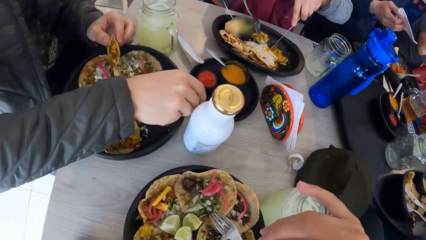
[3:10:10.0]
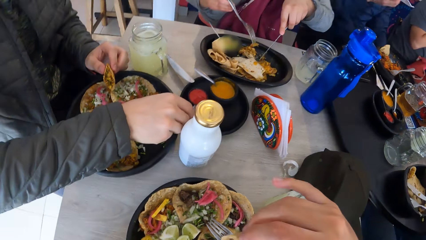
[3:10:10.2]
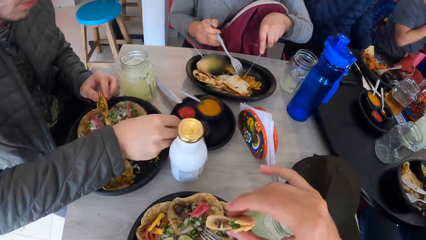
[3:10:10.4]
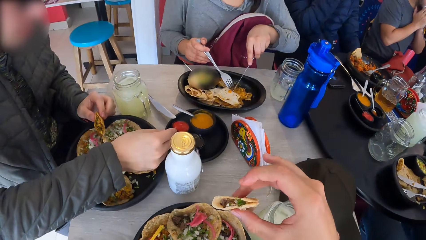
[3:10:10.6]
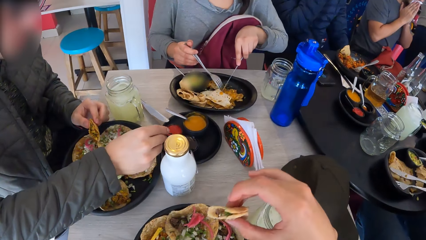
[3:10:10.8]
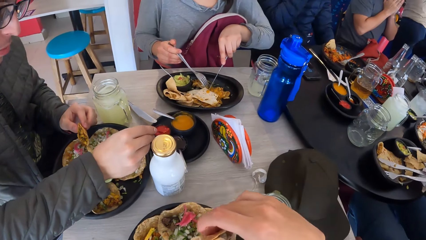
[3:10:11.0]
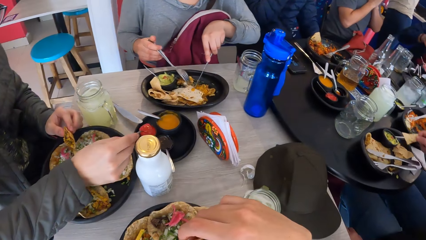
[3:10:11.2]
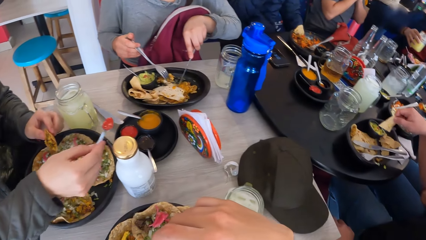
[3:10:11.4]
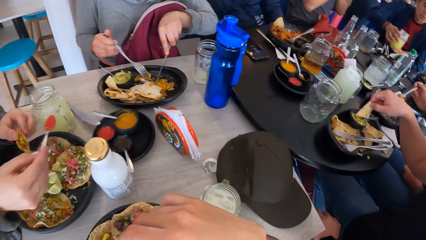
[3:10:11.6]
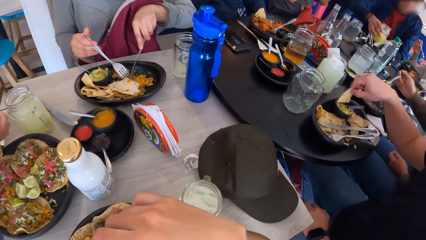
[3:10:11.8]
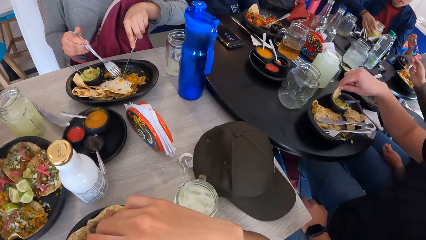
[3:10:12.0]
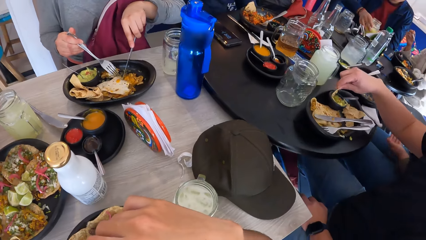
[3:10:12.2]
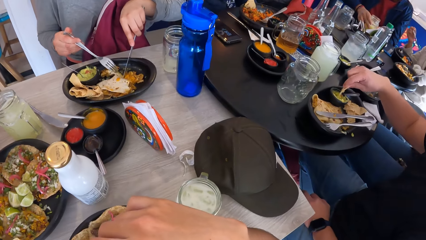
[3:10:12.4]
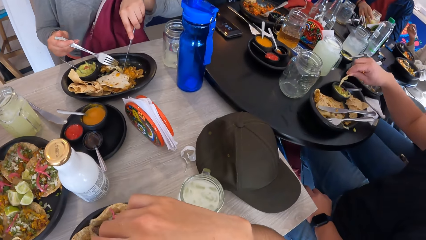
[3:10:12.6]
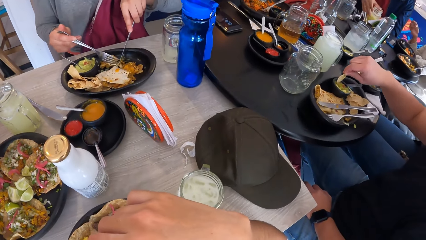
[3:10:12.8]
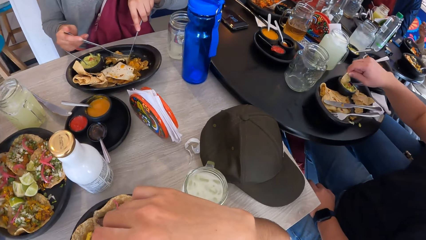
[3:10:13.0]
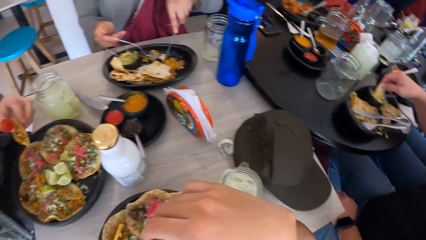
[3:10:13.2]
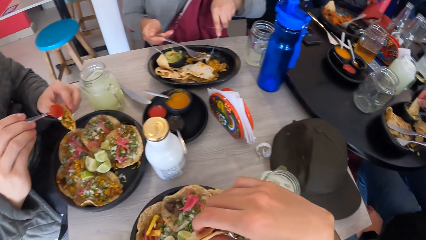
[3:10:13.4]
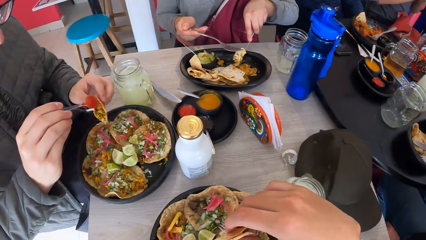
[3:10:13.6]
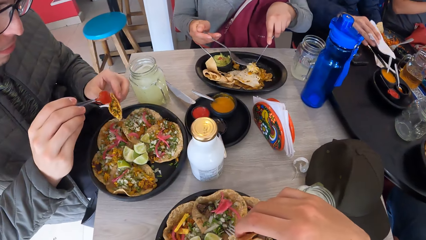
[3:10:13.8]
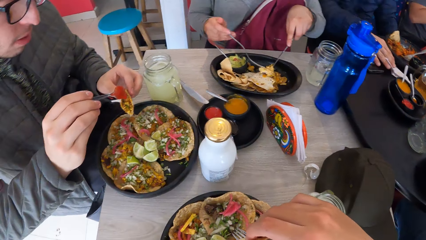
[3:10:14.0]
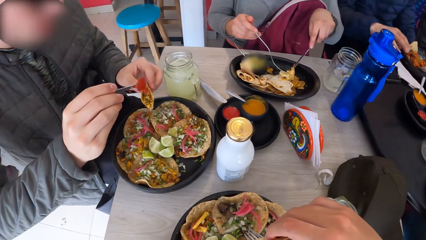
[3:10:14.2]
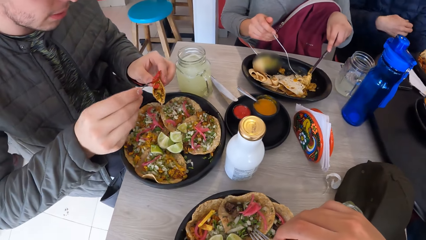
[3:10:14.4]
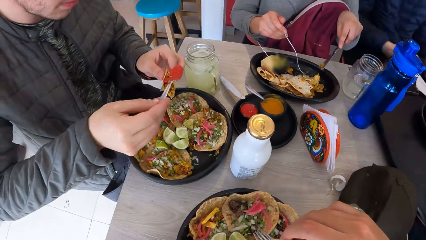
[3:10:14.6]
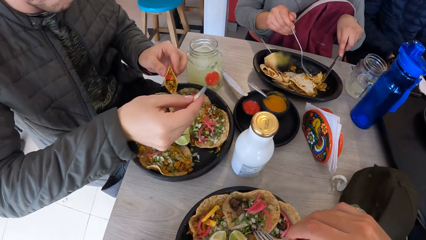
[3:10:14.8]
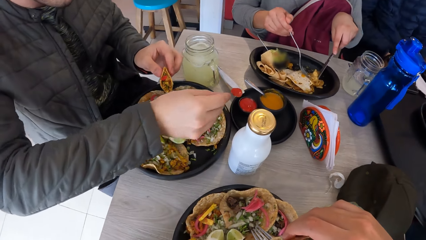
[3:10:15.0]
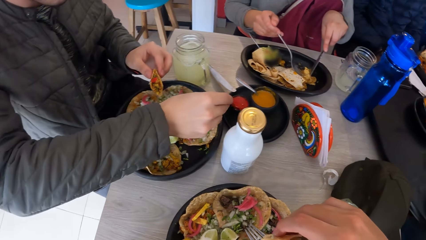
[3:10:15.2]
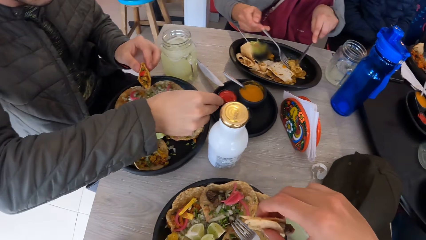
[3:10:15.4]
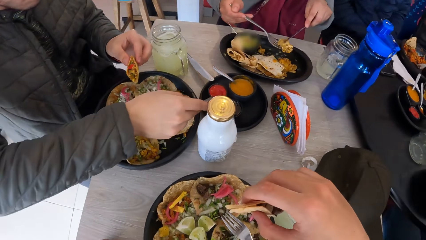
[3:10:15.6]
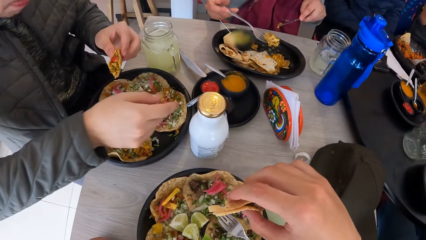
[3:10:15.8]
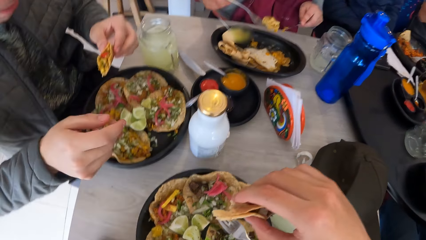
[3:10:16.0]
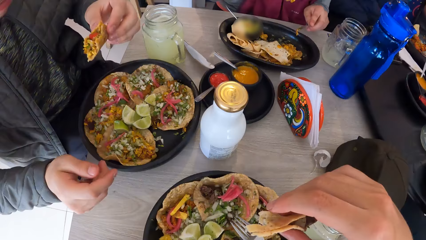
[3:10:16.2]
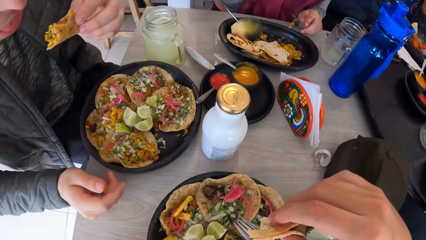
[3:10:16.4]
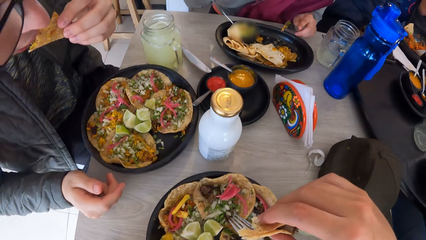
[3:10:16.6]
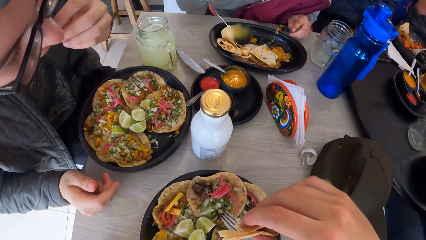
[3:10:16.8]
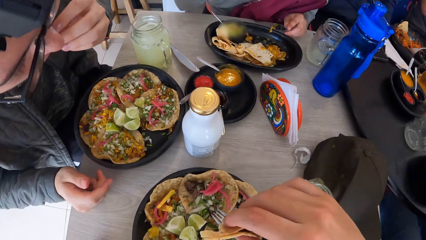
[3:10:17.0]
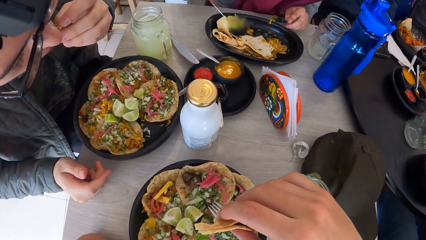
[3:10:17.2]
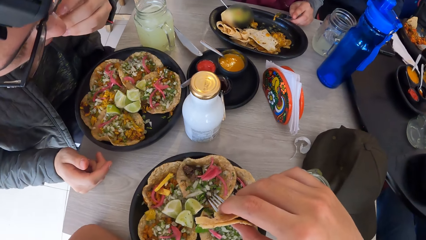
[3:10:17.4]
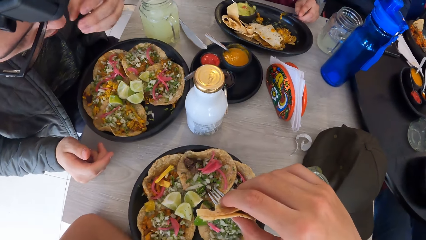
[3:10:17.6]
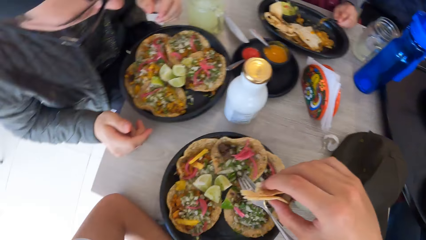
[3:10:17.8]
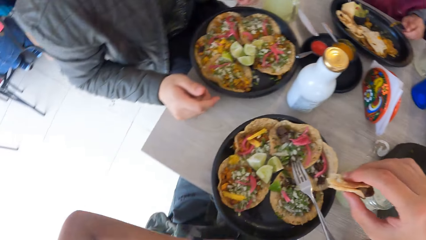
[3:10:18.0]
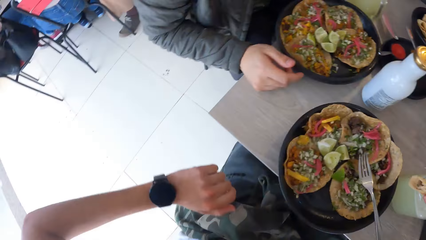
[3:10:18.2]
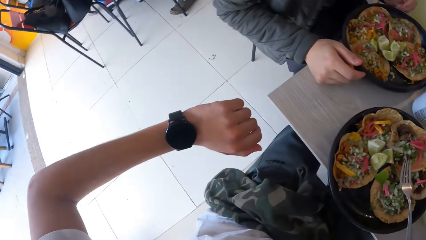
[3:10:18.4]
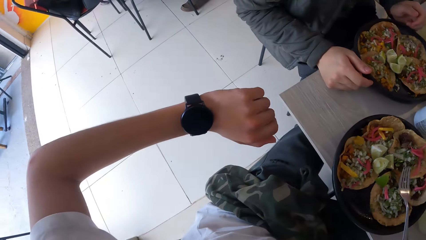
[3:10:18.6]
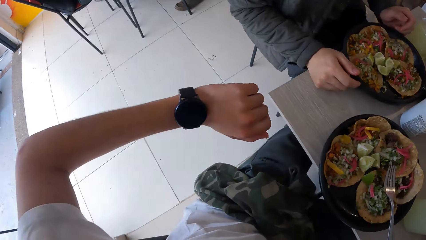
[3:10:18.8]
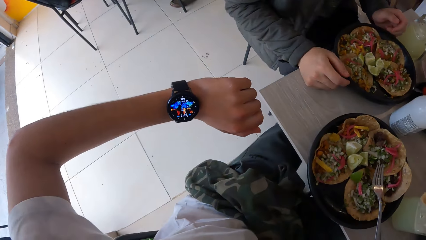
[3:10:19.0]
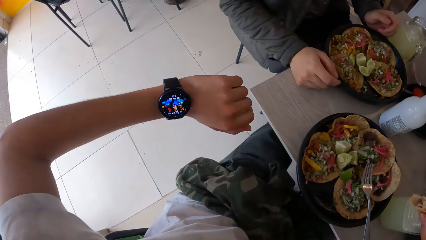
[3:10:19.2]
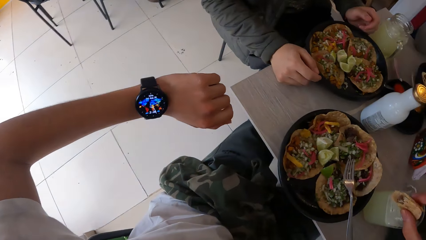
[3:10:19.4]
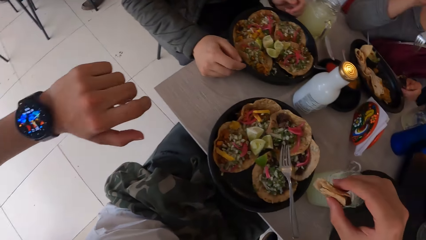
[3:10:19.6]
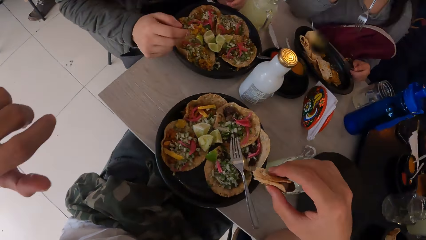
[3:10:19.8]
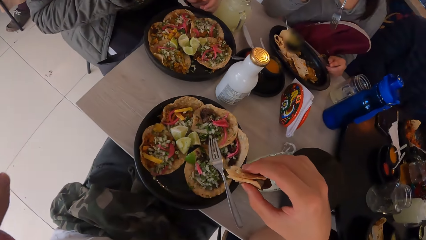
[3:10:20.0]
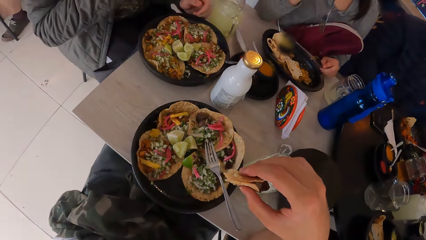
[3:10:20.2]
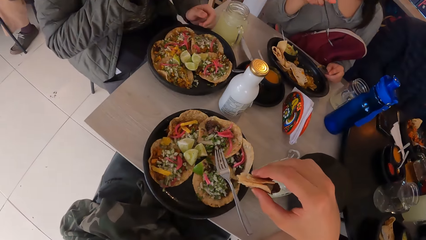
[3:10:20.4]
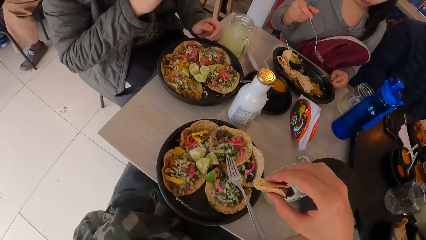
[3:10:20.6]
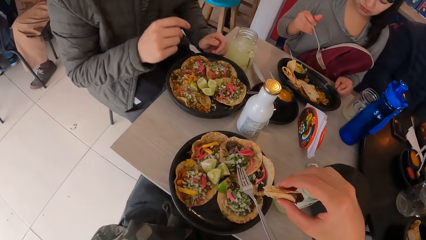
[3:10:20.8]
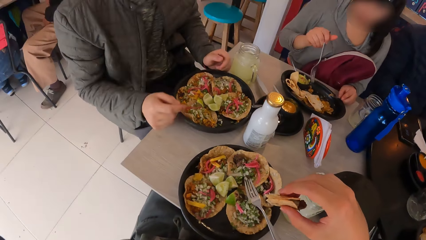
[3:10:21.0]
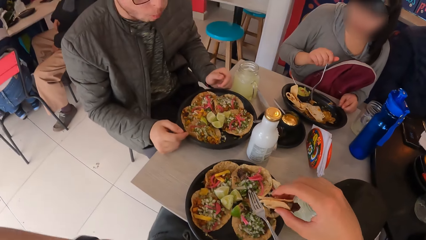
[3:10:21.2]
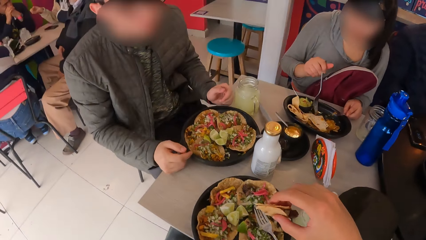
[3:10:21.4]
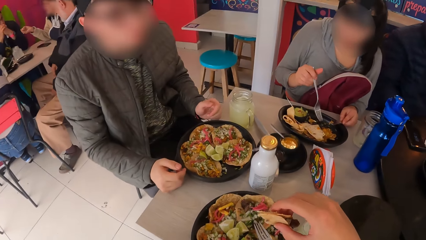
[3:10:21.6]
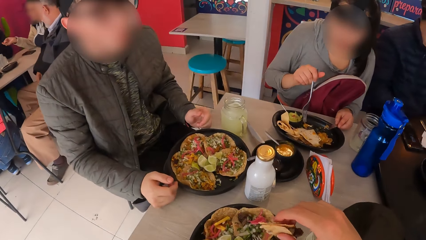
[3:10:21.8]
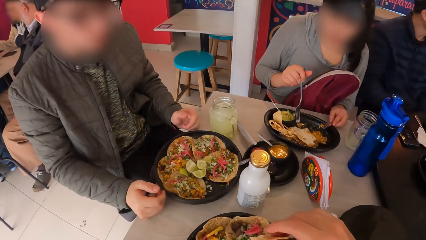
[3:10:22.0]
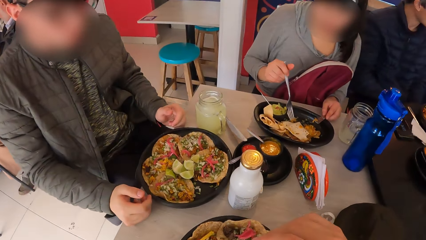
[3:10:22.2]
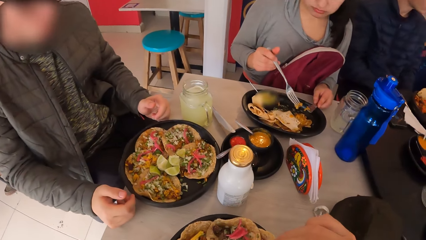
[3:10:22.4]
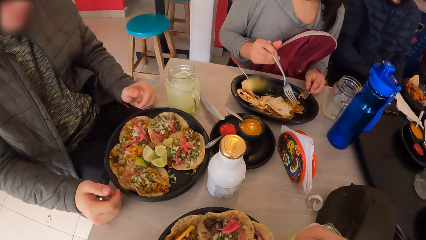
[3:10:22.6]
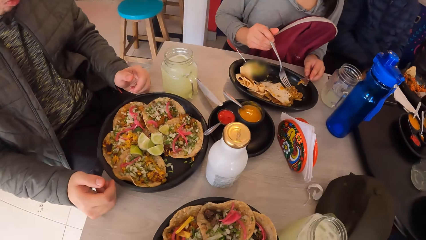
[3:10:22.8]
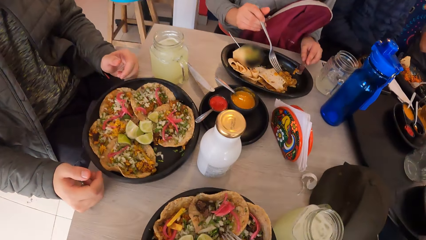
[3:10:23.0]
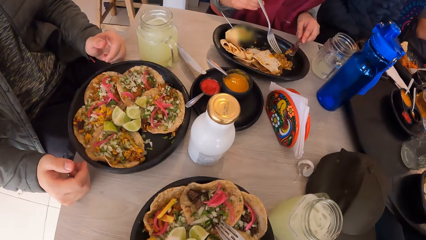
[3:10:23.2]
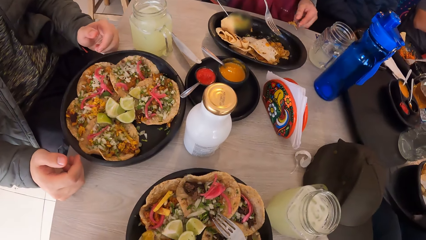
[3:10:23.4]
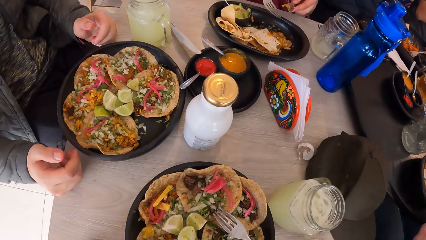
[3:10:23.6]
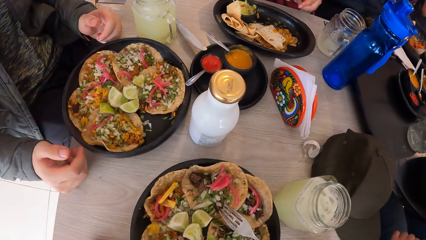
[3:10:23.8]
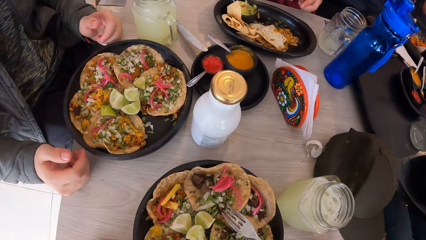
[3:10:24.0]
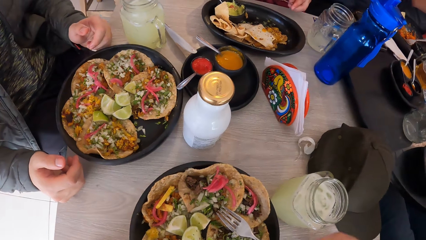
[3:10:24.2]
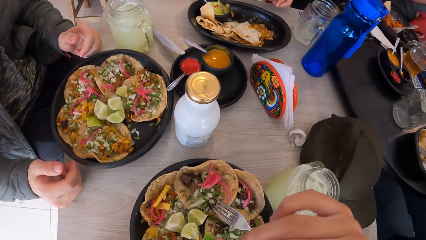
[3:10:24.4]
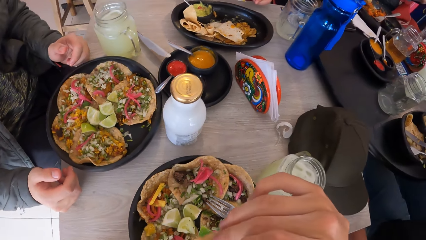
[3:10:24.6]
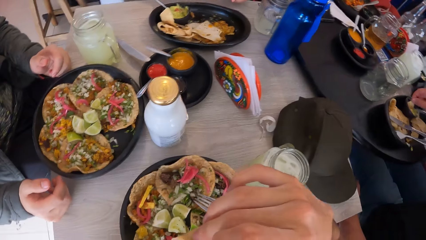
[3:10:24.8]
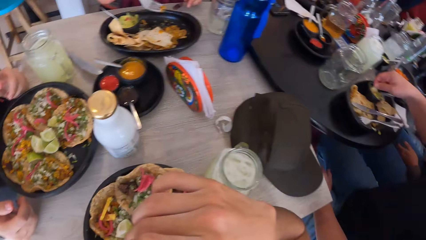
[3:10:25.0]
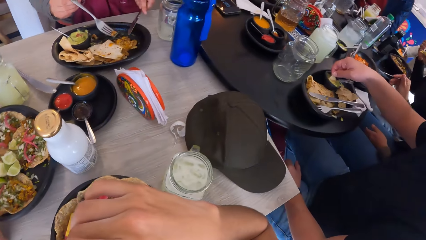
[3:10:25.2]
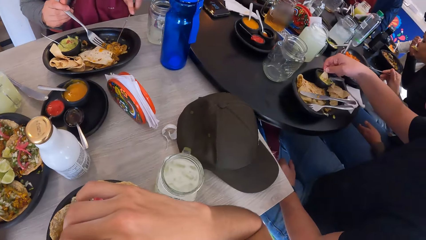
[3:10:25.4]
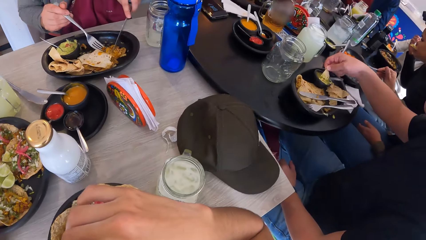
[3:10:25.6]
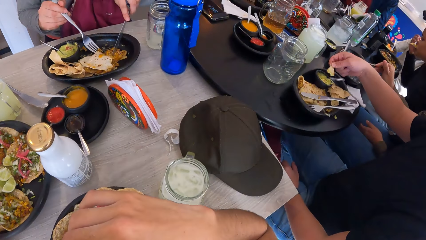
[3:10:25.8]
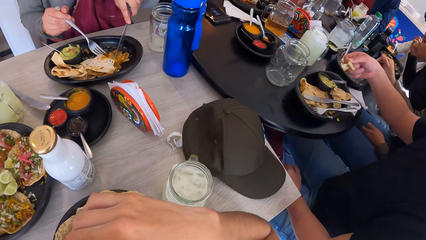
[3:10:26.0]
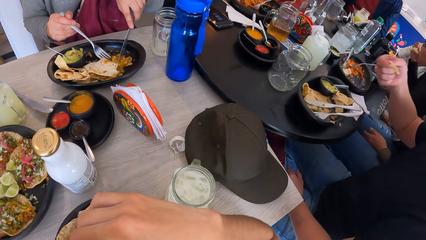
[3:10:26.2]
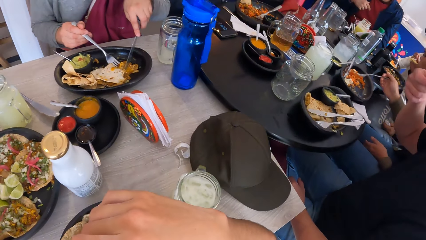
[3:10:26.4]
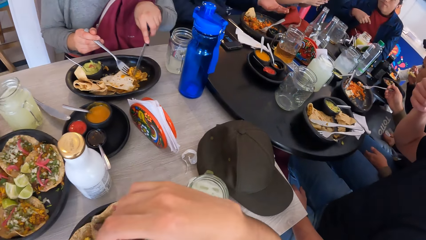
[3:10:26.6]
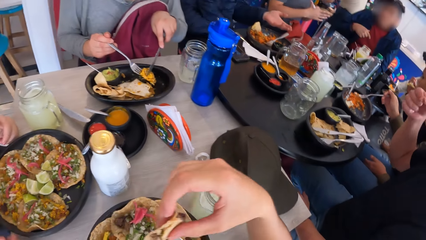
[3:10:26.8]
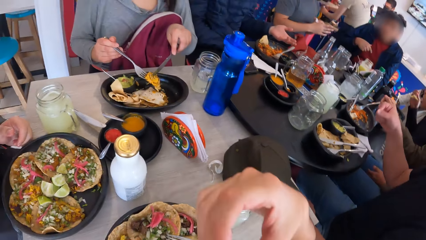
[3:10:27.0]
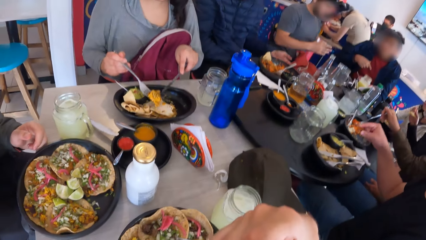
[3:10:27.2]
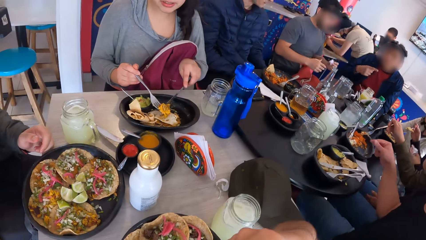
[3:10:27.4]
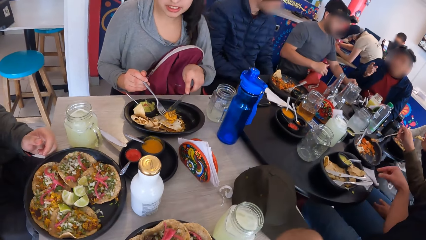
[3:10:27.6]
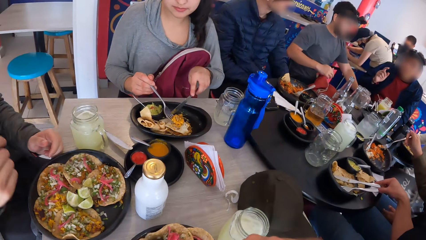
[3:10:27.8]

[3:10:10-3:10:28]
A man serves sauce from the bowl on the table with the spoon in his right hand. The man puts sauce on the taco with the spoon in his right hand. Another man drops the piece of paper towel on the table with his right hand. The first man drops the spoon in the bowl on the table with his right hand. A woman eats taco from the plate on the table with the fork in her right hand. The first man eats taco from the plate with his left hand. The camera wearer looks at his watch. He dialogues with the first man. He eats taco with his right hand. Another woman picks up a taco from the plate on the table with her right hand. The other woman eats the taco with her right hand. Another man drops the piece of paper towel on the table with his left hand.
